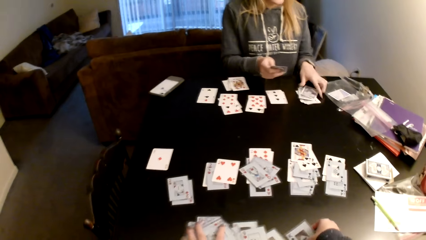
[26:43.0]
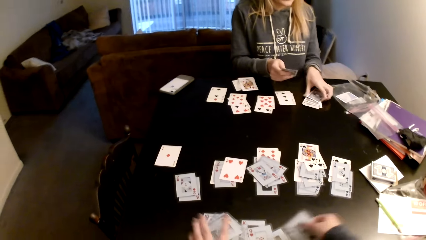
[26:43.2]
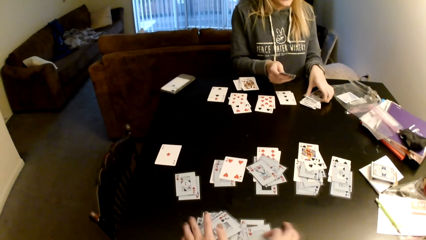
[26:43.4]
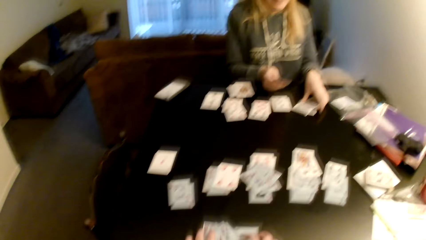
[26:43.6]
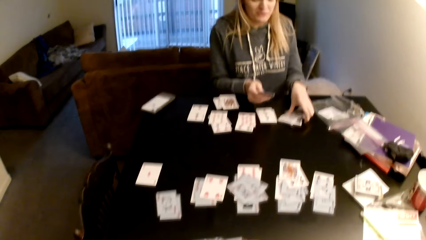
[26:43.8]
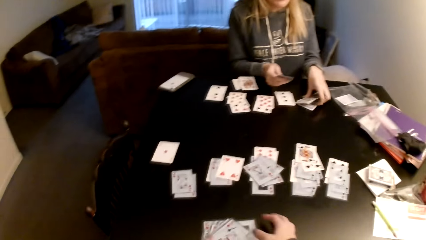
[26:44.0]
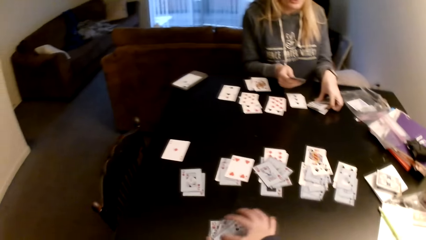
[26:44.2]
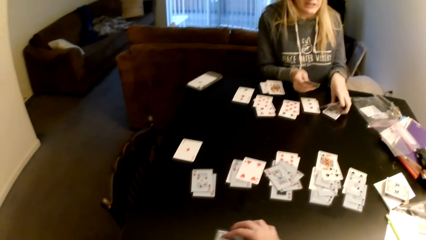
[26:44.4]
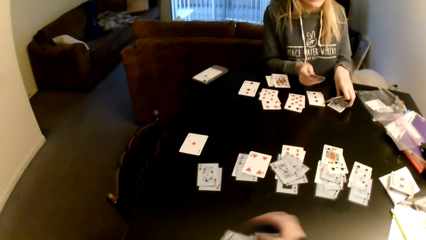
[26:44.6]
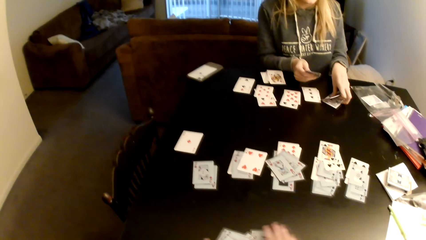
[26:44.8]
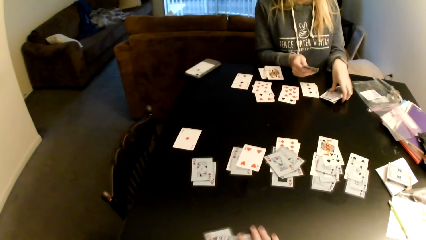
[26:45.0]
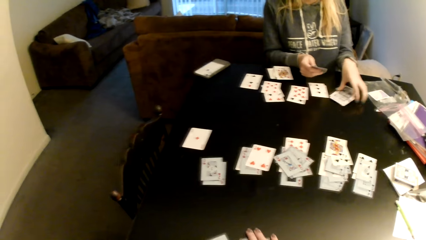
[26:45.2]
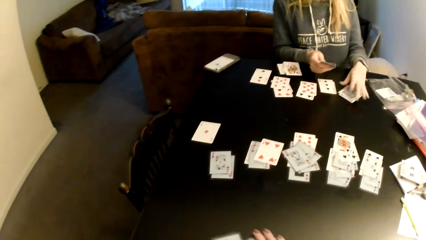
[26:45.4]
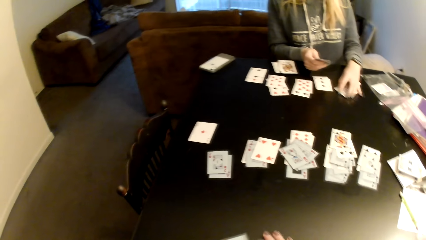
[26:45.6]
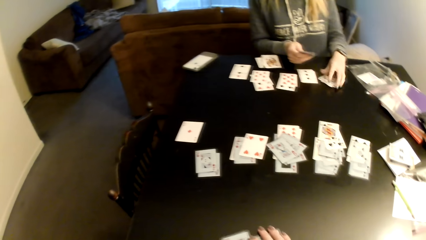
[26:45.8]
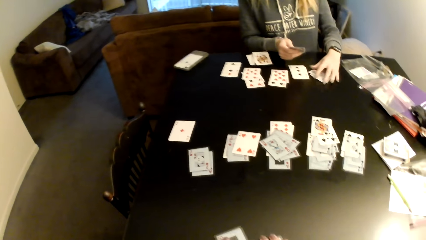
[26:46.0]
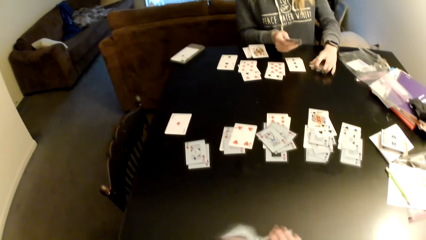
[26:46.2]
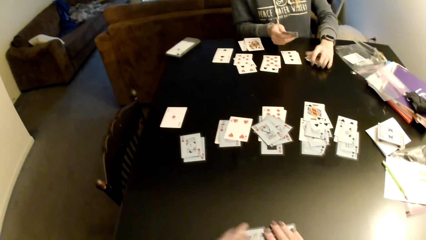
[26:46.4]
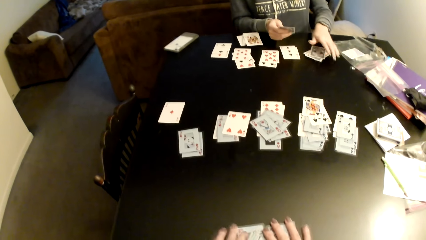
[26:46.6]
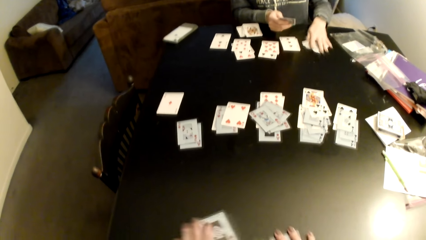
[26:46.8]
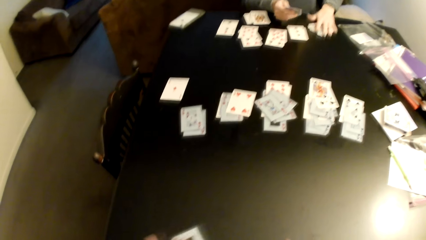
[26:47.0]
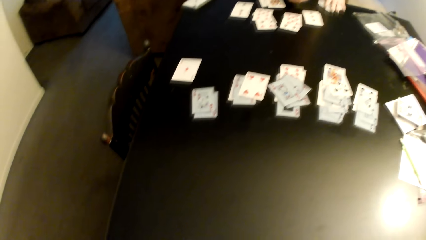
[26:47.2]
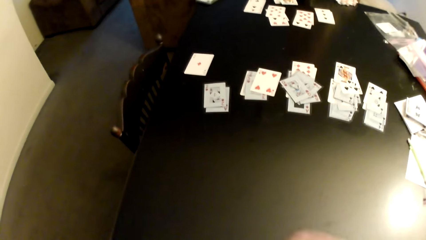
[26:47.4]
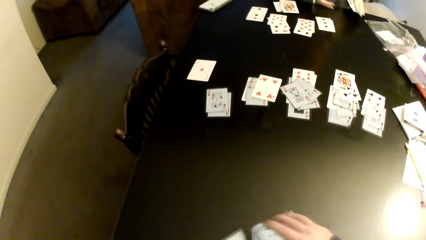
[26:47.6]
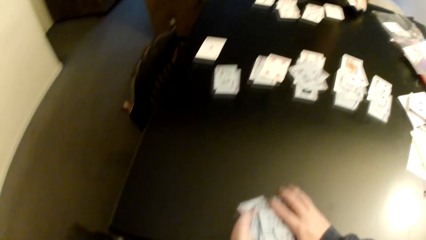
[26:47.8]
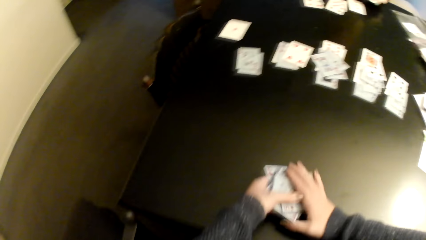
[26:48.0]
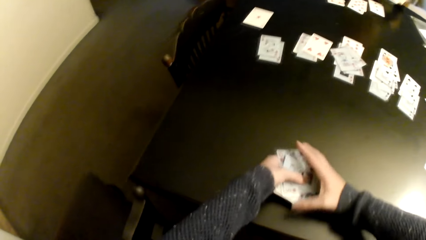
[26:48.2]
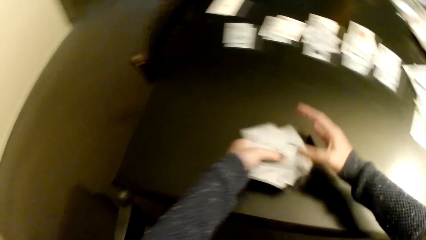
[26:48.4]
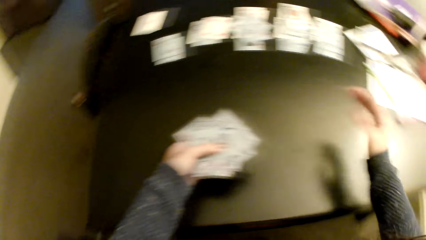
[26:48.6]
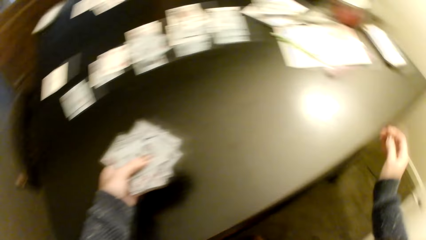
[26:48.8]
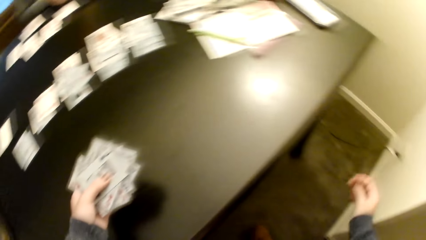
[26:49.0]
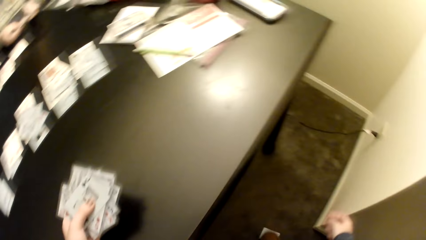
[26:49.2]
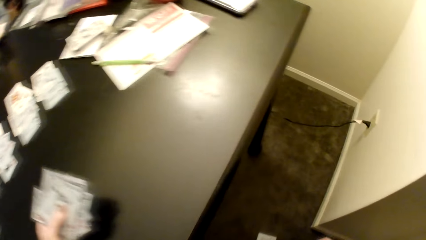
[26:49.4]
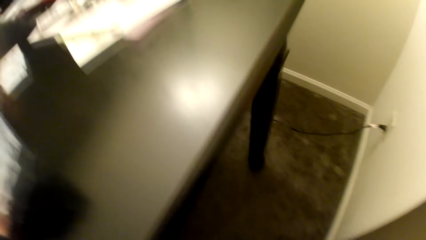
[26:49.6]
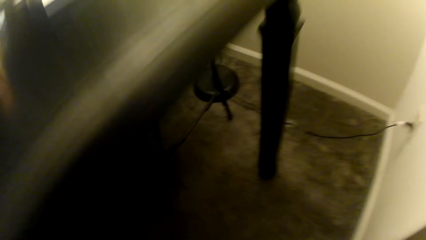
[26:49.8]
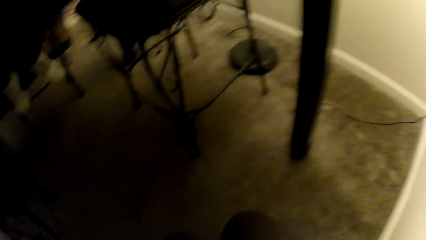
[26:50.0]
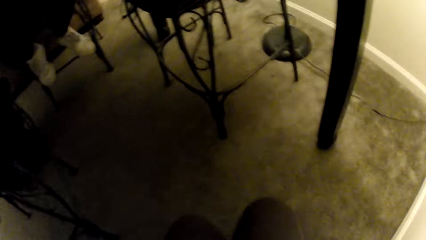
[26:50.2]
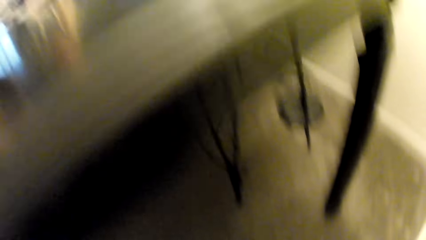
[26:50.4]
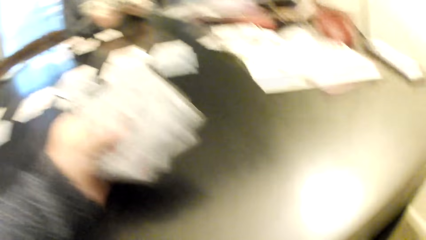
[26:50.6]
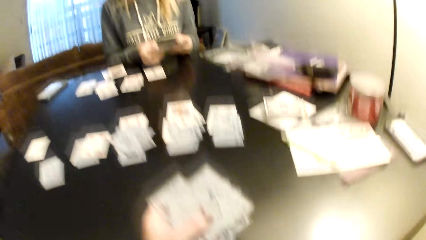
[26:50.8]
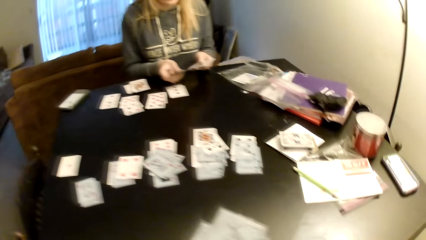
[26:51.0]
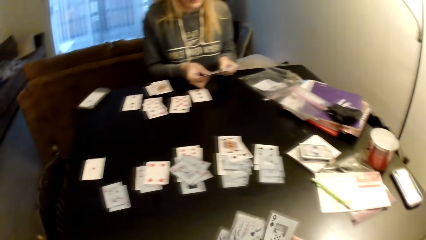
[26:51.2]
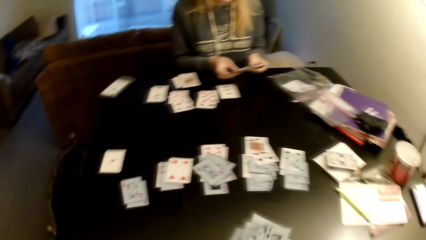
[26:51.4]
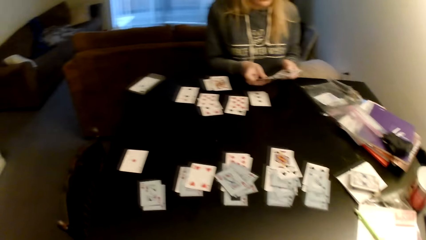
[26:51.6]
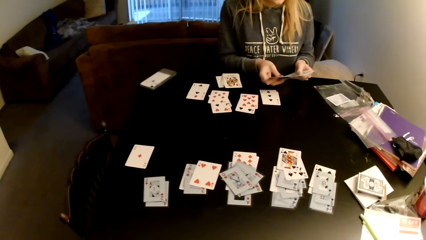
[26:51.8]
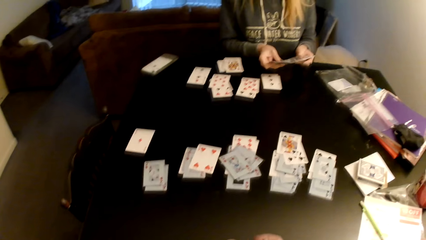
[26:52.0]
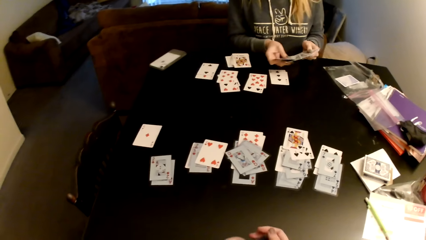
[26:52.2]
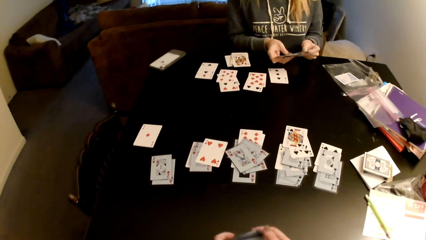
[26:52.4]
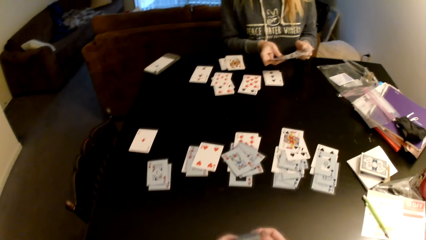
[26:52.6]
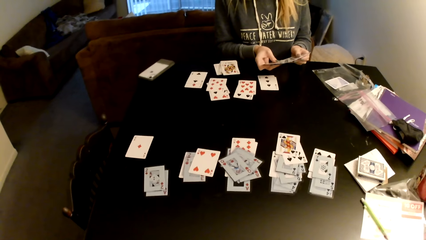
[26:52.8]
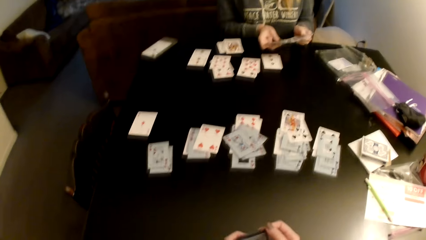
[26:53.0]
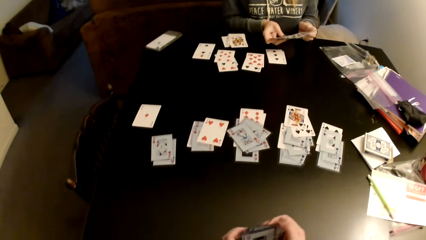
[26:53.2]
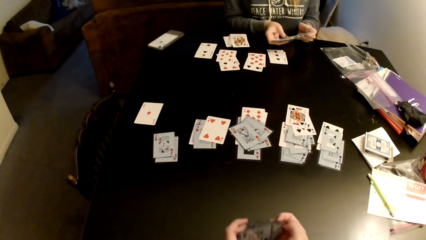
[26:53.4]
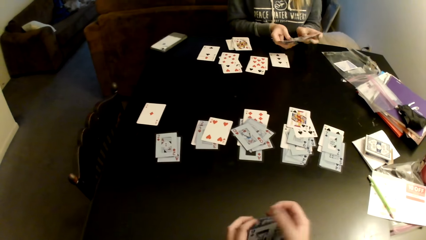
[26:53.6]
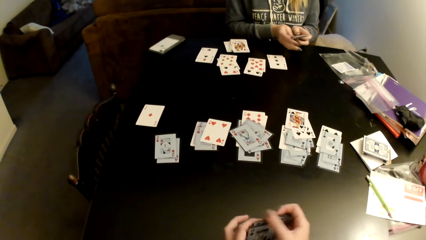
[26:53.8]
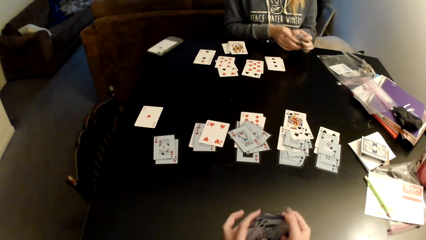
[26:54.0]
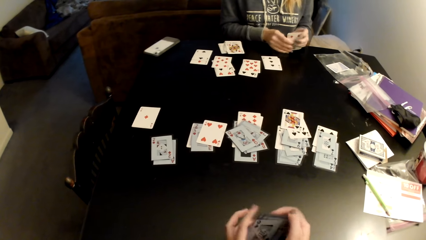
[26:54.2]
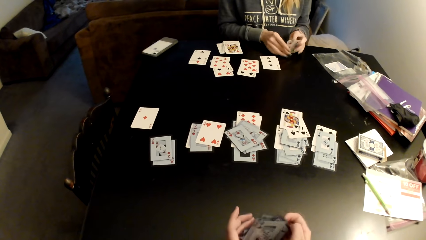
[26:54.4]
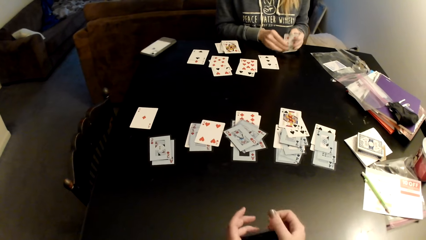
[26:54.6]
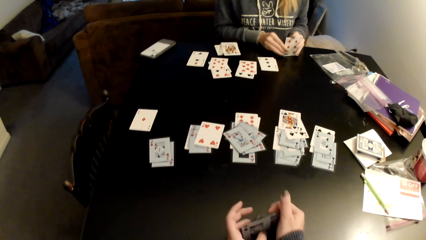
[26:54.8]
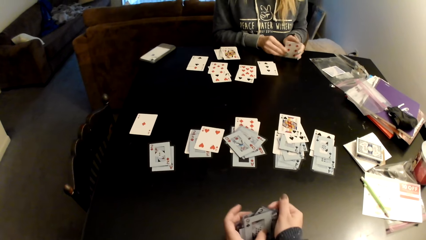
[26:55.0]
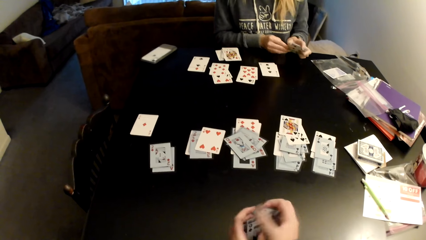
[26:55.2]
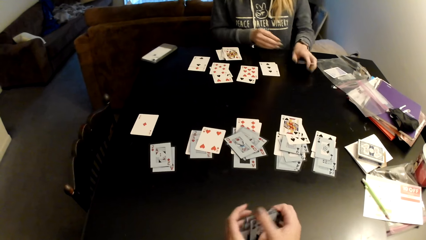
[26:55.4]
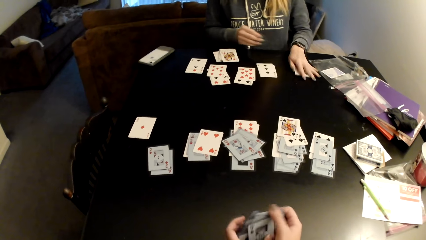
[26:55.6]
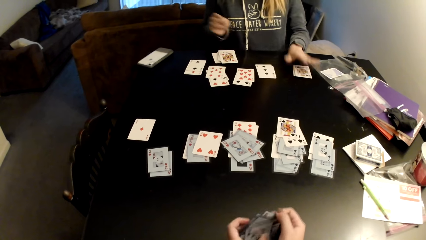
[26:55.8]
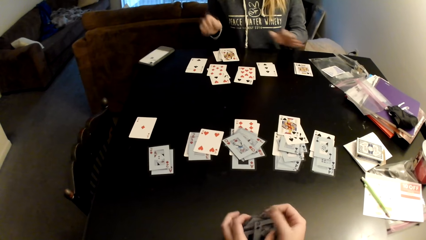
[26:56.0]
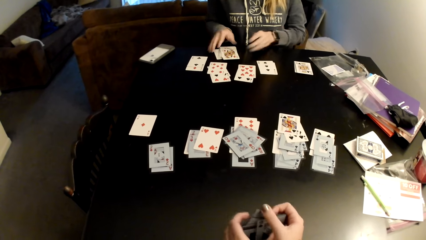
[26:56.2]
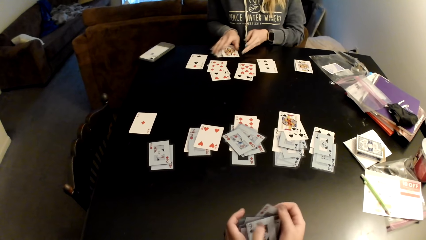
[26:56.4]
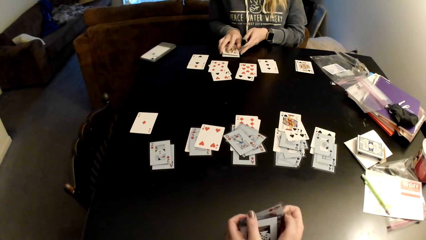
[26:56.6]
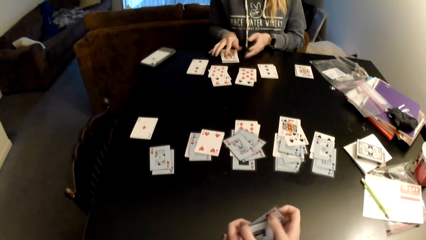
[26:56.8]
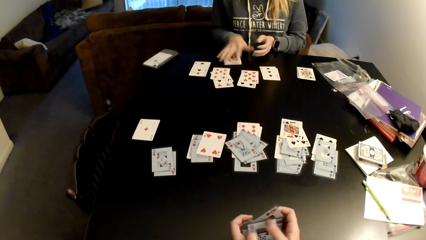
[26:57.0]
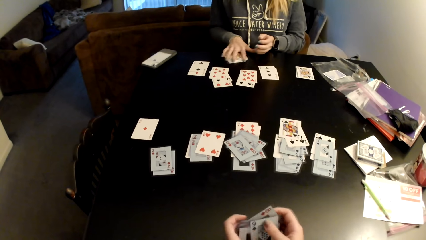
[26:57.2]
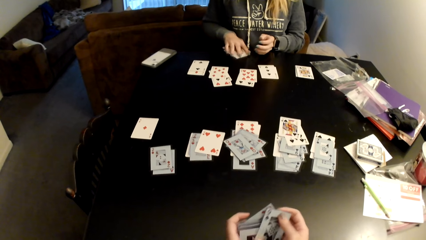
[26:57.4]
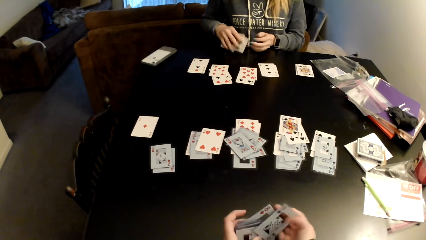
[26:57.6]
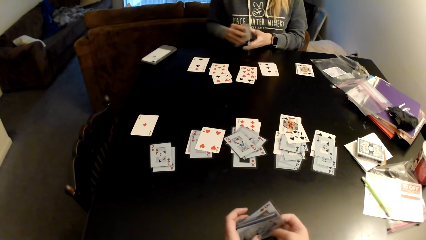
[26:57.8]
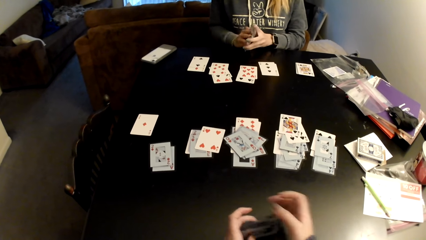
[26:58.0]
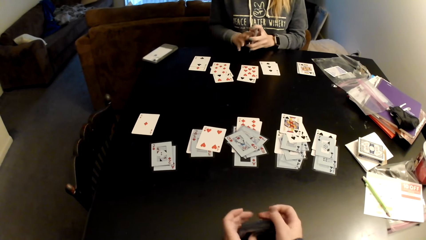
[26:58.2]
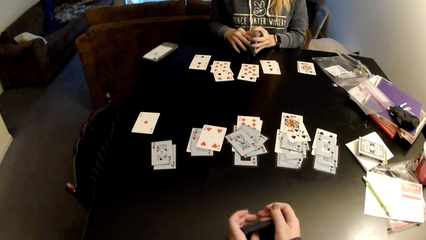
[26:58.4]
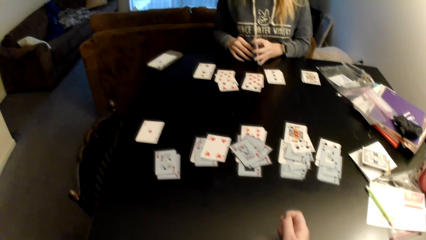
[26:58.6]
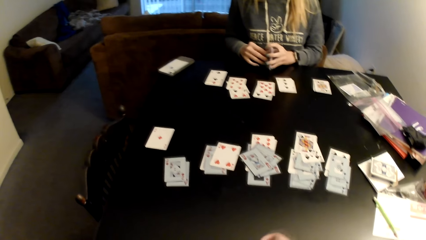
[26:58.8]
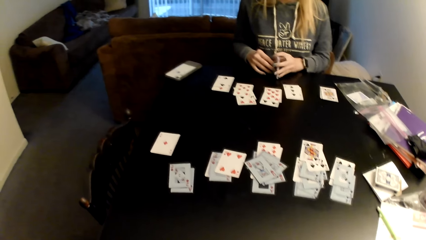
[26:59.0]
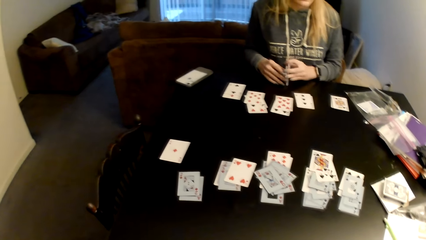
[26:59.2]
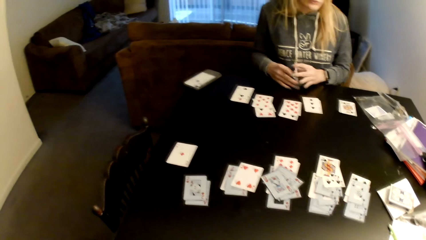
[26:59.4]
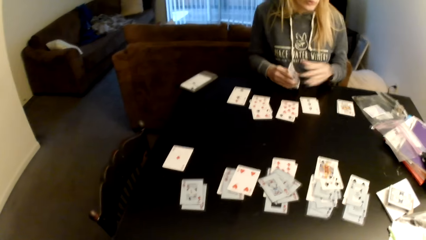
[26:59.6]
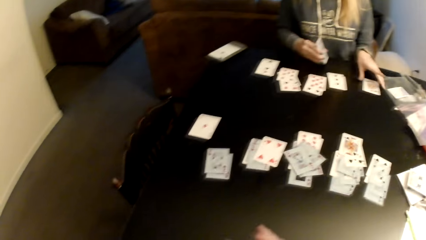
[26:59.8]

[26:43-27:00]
A woman switches the cards to the other hand and picks up cards from the table. The camera wearer assembles cards on the table. The woman drags the cards on the table. The camera wearer aligns the cards. She looks around a room, pulls her hand off the cards, bends her head, and lifts her head. The woman holds the cards with both hands and checks the card. The camera wearer adjusts cards on the table and aligns the cards. The woman aligns the cards. The camera wearer puts the cards on the table. The woman puts down cards on the table and picks up cards. The camera wearer aligns the cards and adjusts cards on the table. The woman aligns the cards.
